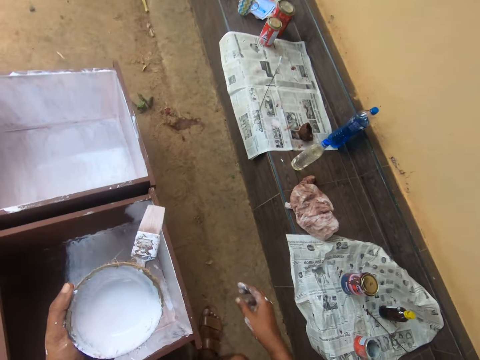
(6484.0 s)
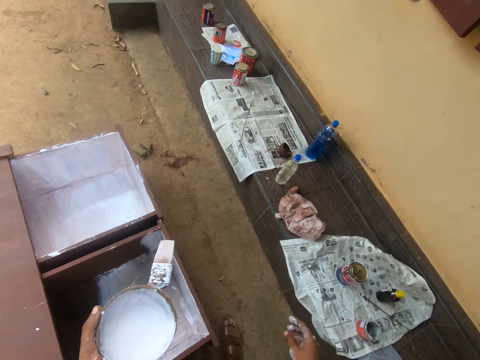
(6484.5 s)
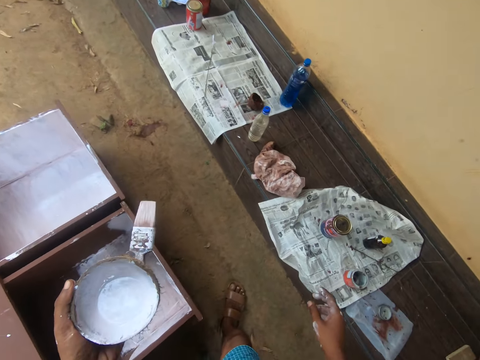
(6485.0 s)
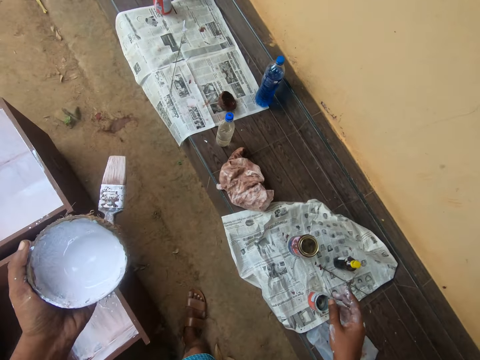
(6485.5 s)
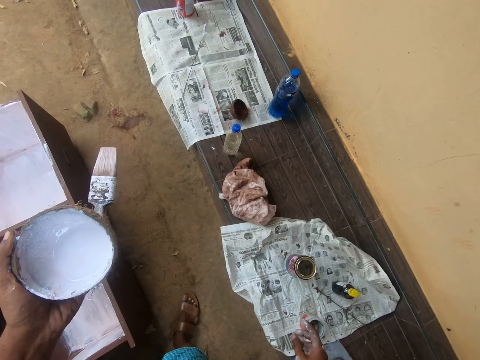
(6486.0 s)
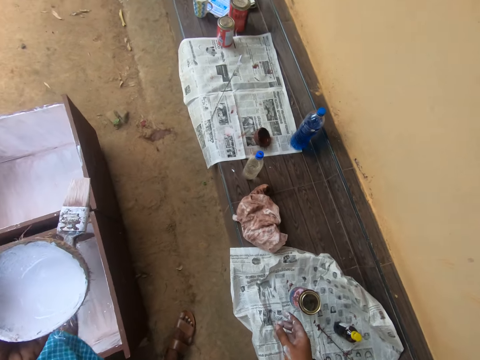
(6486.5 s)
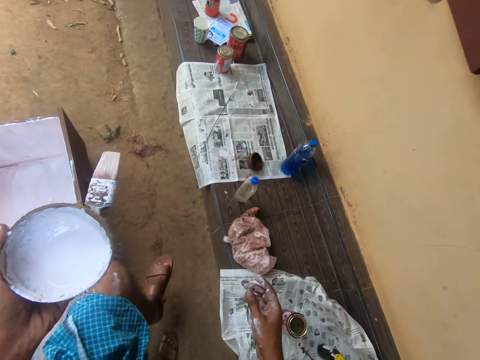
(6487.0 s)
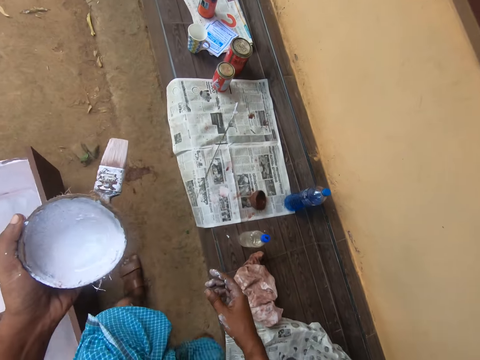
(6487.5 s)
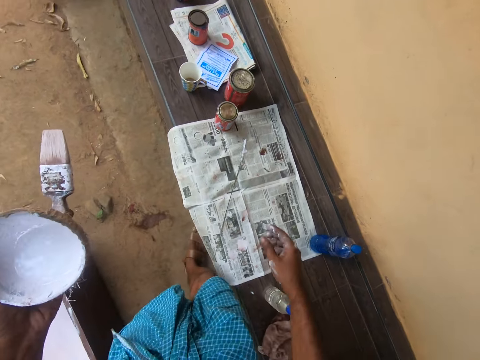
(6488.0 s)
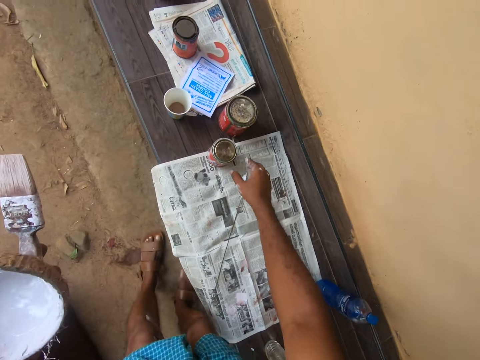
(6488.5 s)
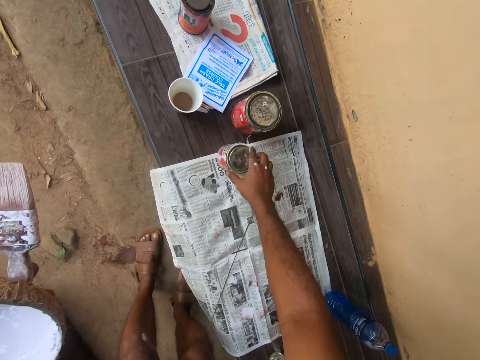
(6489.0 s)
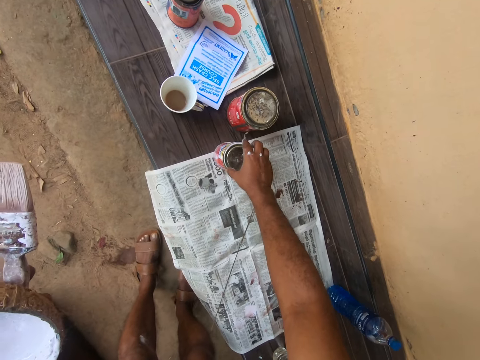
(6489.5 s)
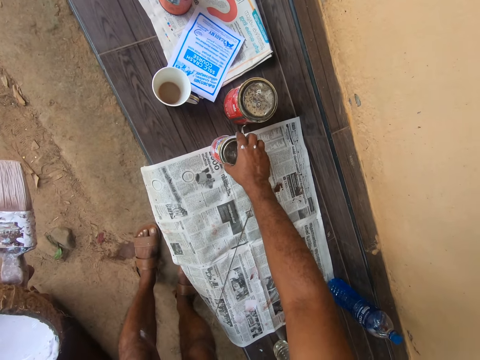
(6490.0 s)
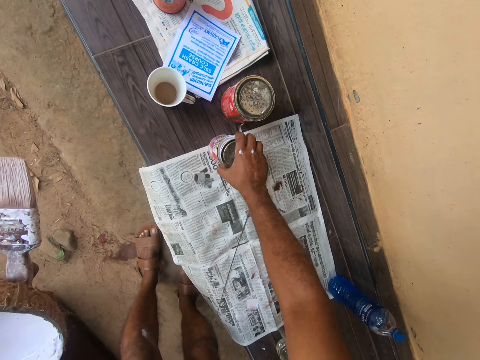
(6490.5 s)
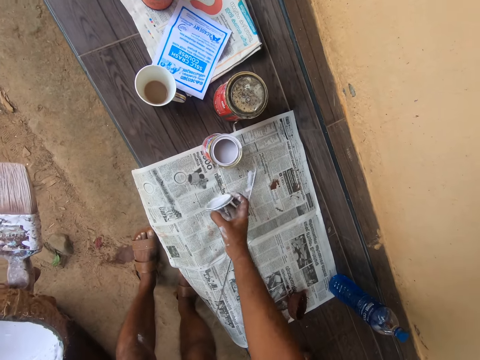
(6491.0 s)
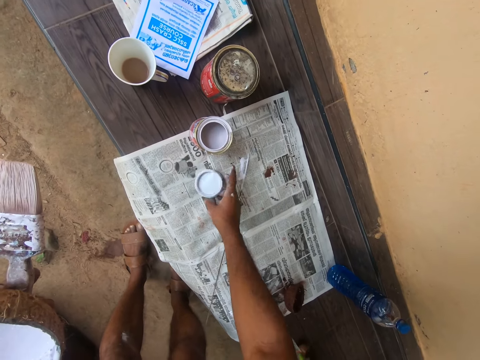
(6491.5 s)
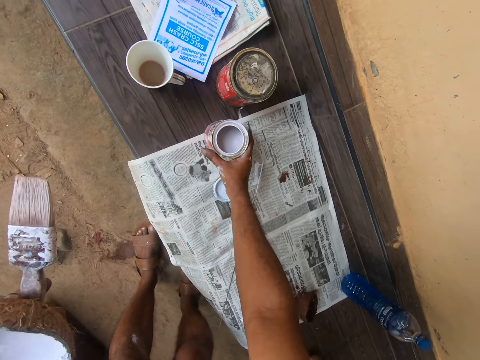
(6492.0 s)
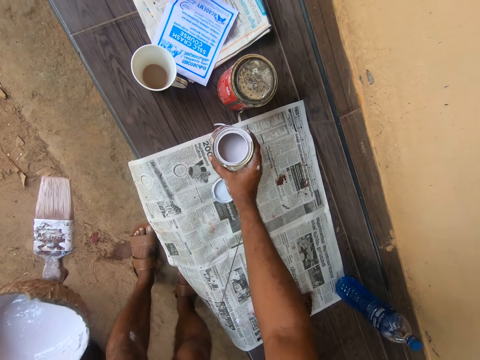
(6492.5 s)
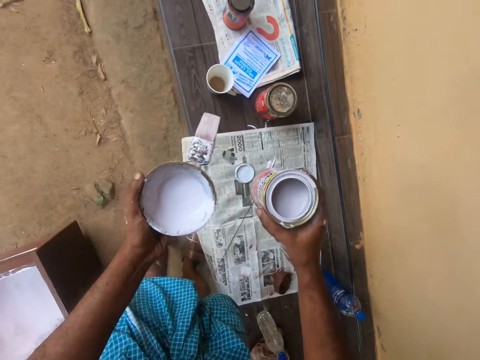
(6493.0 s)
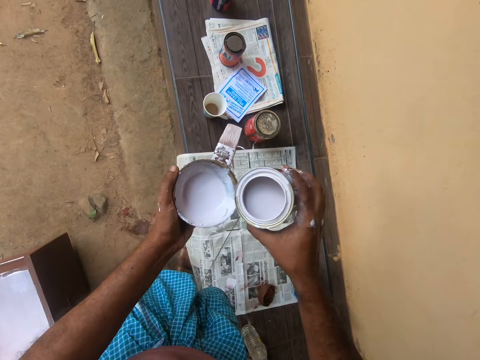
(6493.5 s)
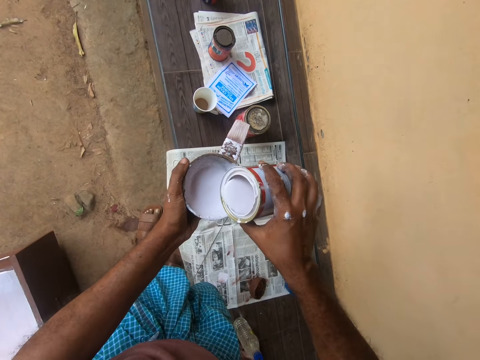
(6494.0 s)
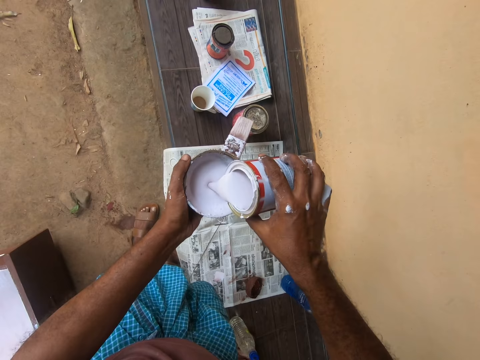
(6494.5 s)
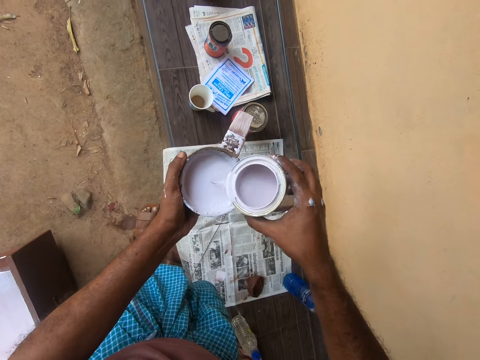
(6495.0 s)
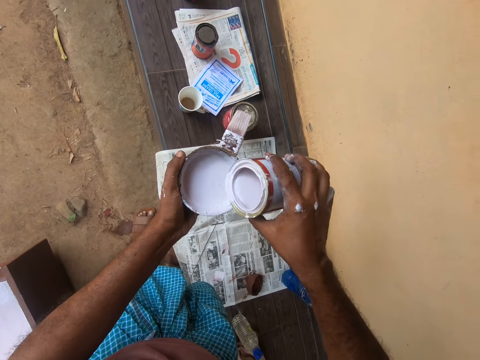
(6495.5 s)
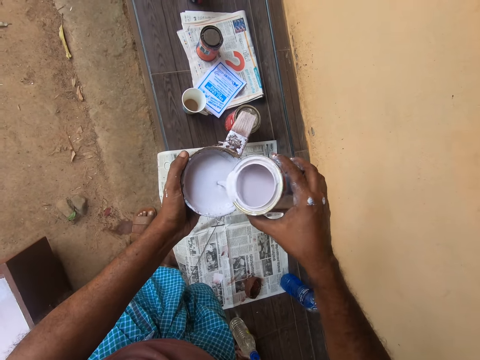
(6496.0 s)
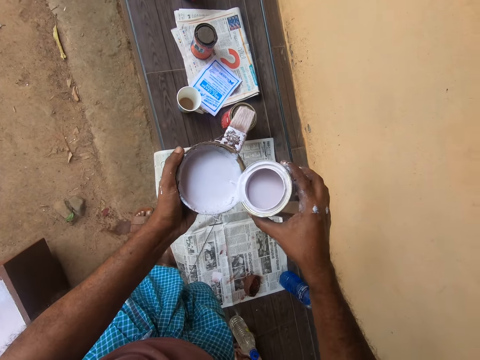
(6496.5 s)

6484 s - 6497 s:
The camera wearer walks around. He opens a can of paint on a pavement with his right hand. He drops the paint can cover on the pavement with his right hand. He picks up the paint can with his right hand. He pours the paint from the can into the paint in the coconut shell in his left hand.

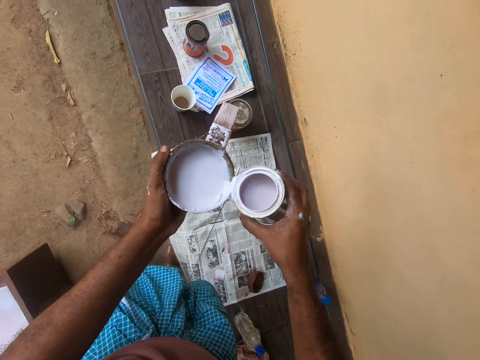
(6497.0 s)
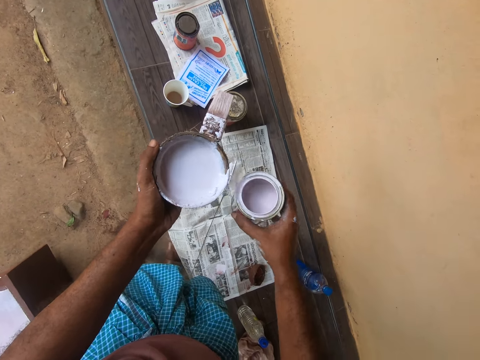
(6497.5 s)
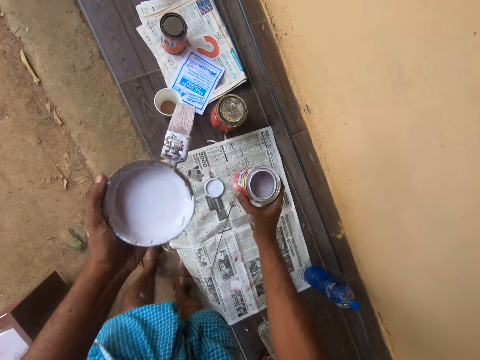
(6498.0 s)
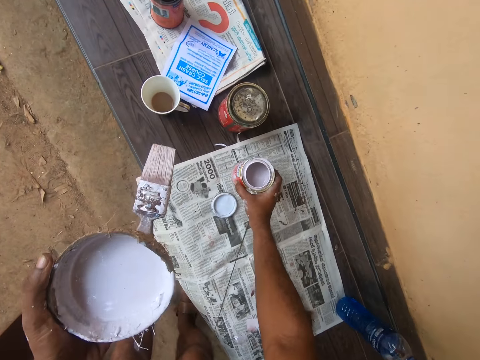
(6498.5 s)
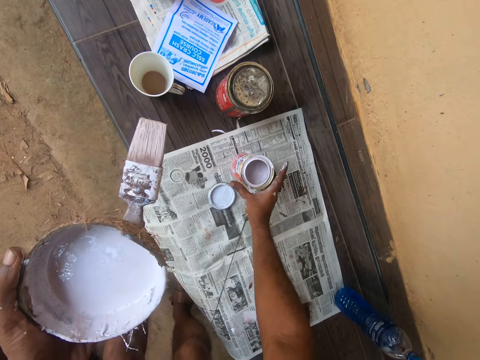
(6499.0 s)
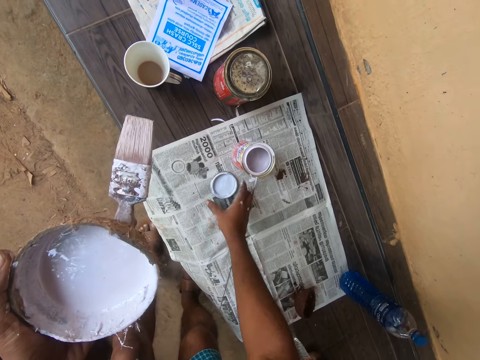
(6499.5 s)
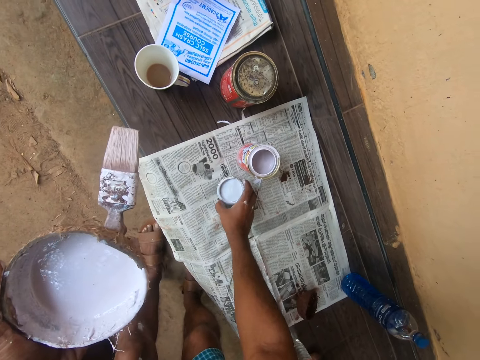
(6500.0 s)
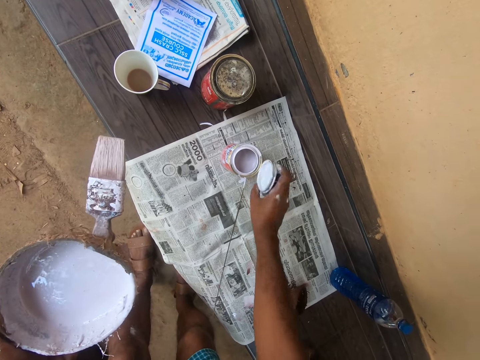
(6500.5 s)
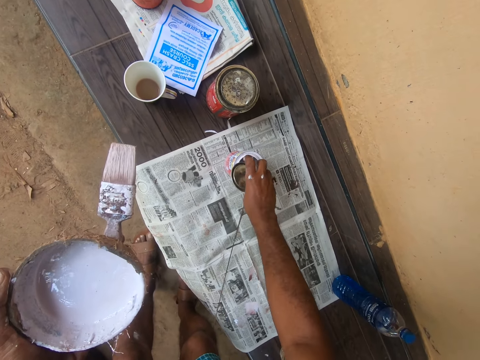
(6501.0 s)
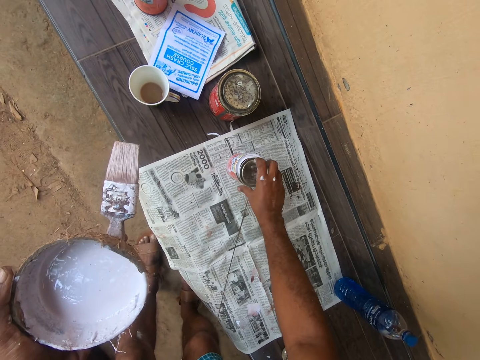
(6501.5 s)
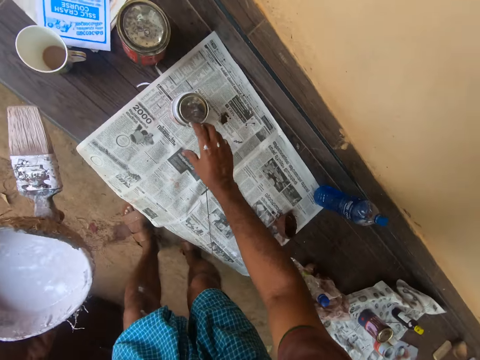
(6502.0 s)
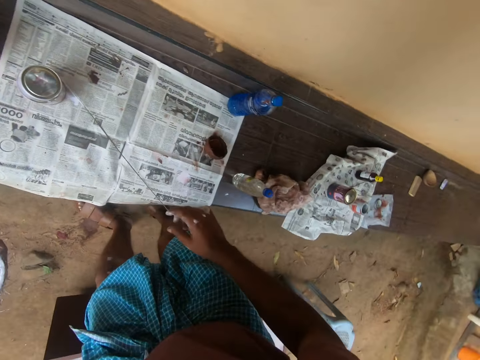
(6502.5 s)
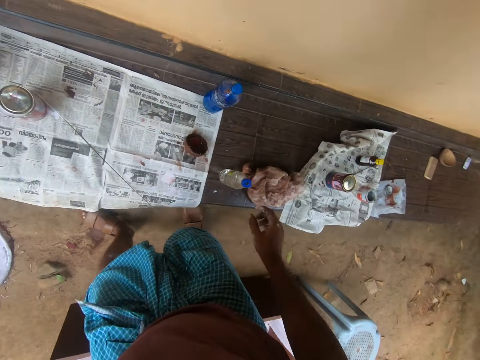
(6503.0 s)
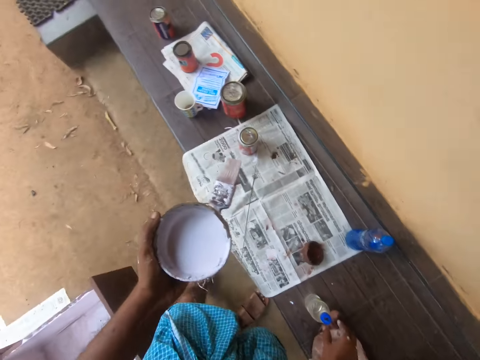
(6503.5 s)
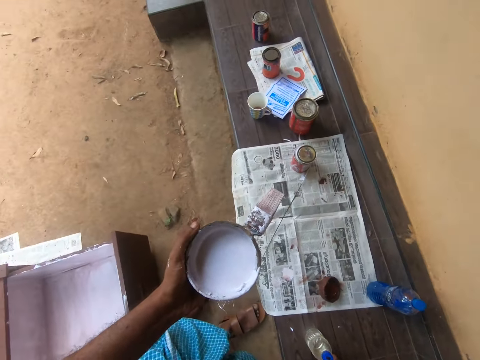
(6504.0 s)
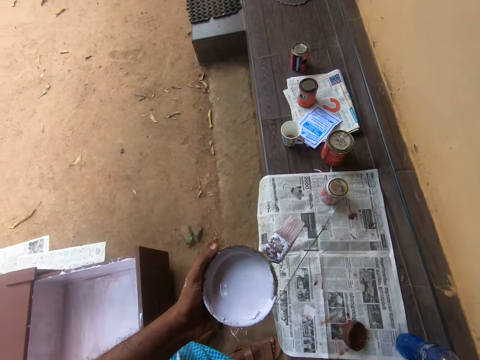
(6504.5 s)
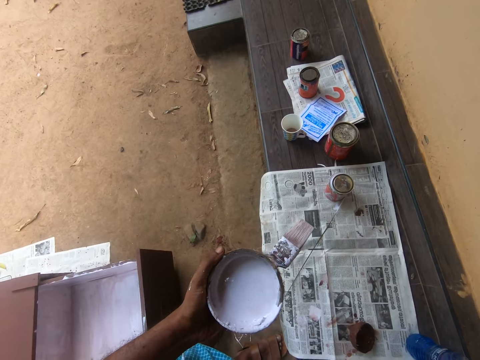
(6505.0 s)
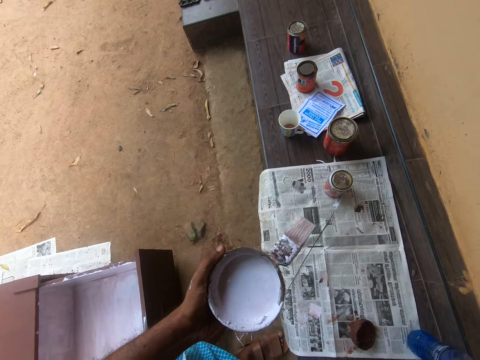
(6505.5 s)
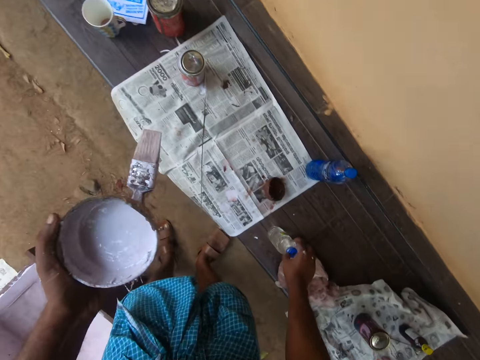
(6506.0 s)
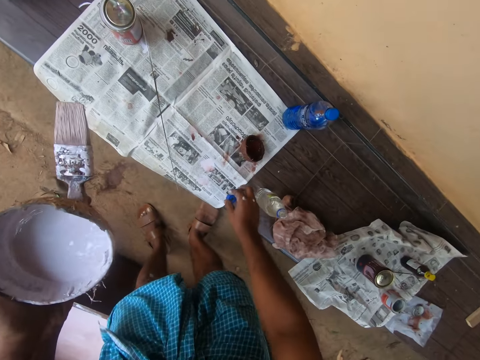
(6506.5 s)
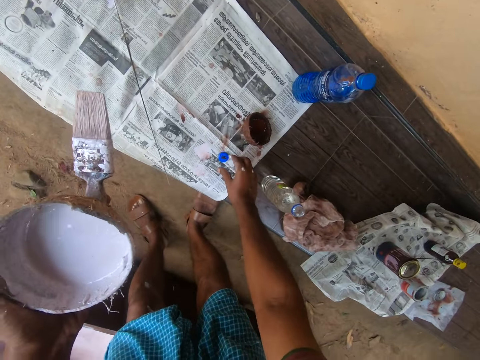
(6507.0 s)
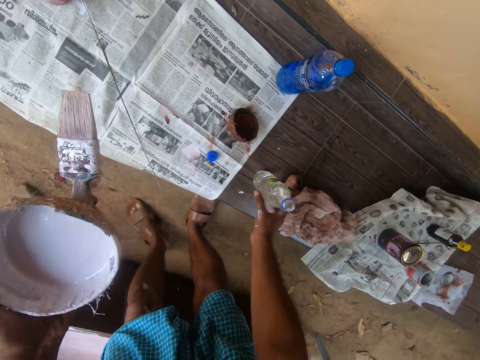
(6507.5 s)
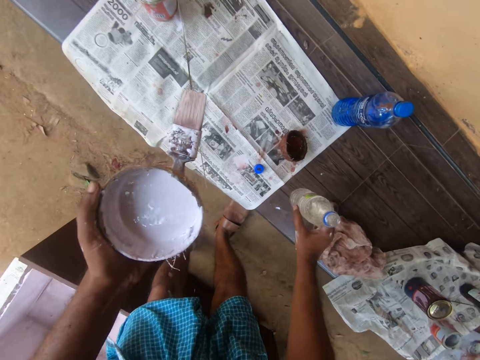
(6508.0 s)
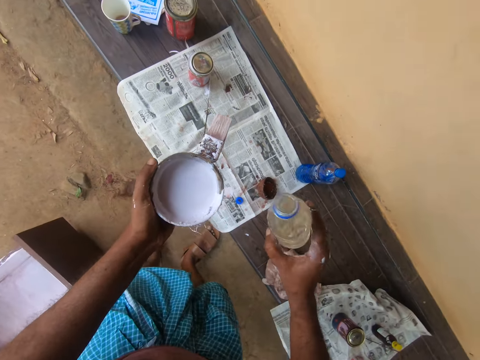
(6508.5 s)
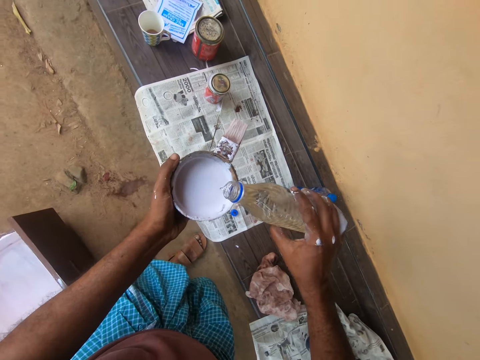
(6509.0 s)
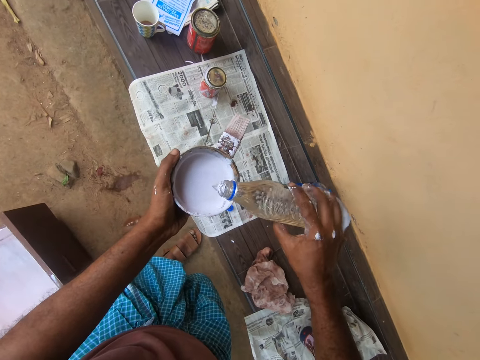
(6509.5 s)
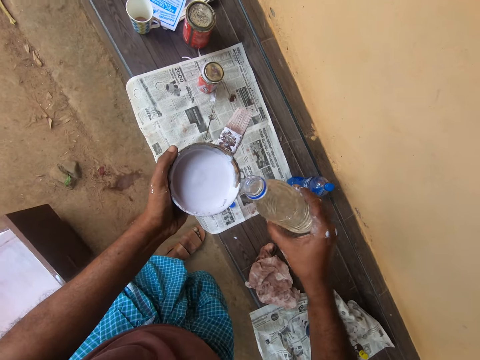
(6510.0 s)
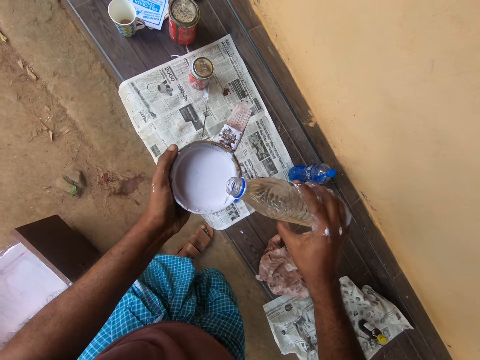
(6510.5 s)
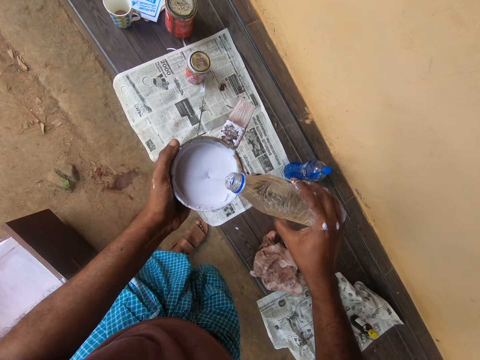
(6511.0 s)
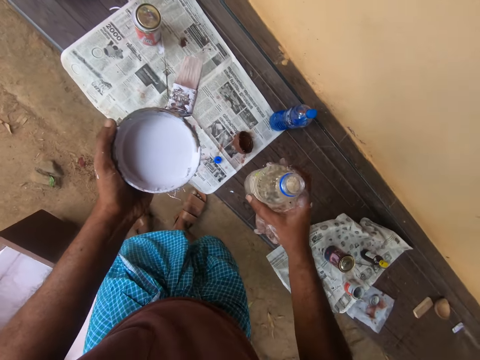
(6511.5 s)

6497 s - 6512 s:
The camera wearer drops the paint can on the pavement. They pick up the paint can cover on the pavement. They cover the paint can with the cover. They open a bottle of thinner on the pavement. They drop the cover of the bottle on the pavement. They pick up the bottle of thinner on the pavement. They pour the thinner into the paint in the coconut shell.
